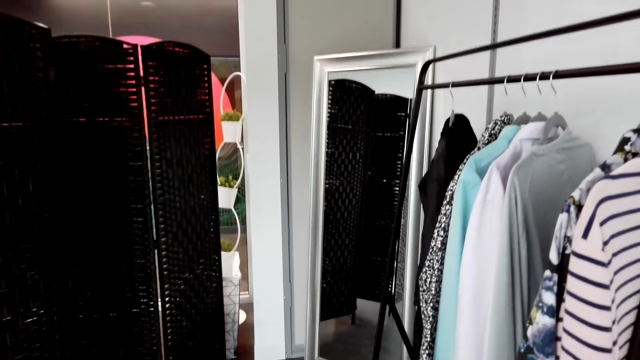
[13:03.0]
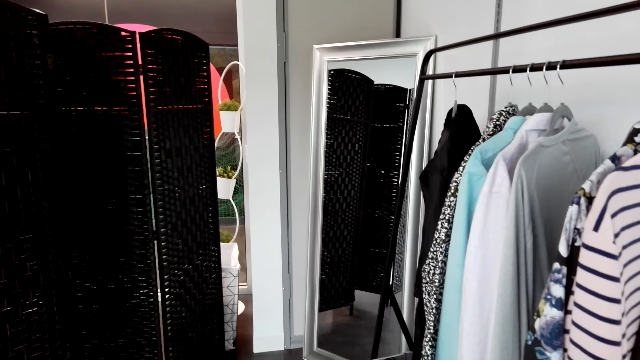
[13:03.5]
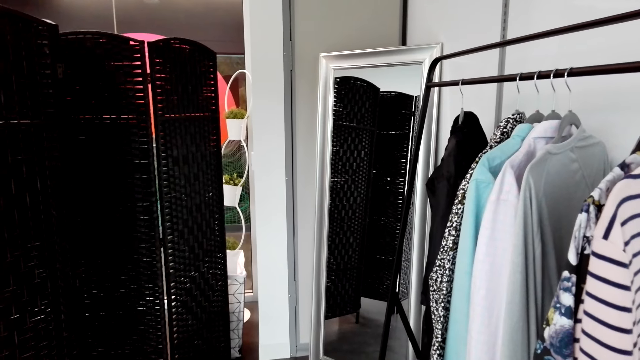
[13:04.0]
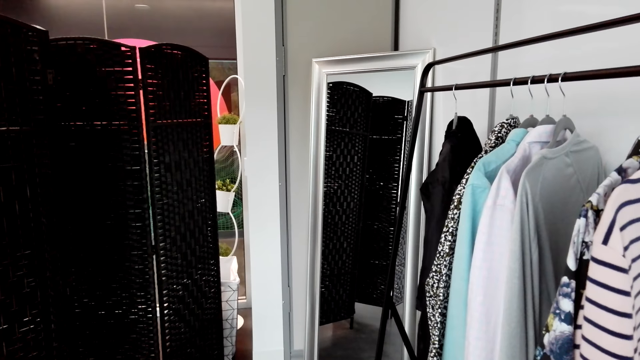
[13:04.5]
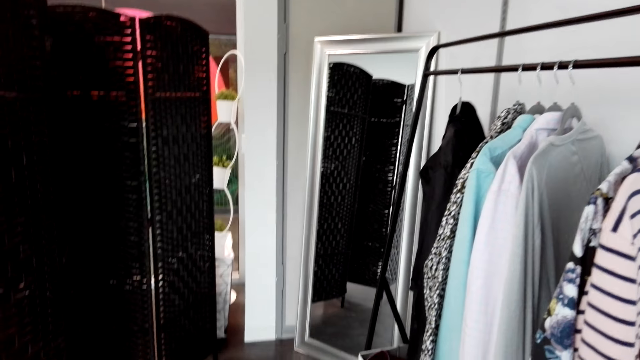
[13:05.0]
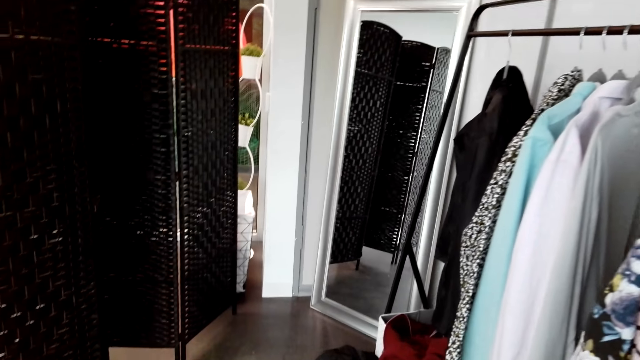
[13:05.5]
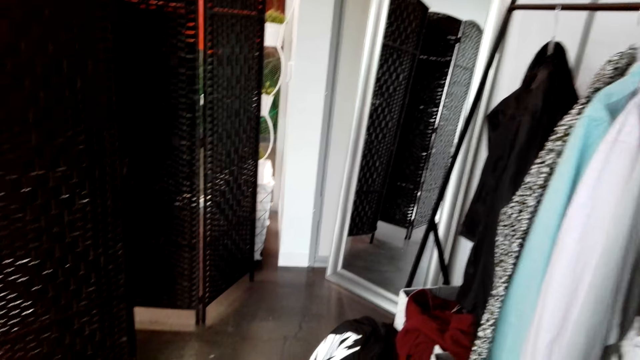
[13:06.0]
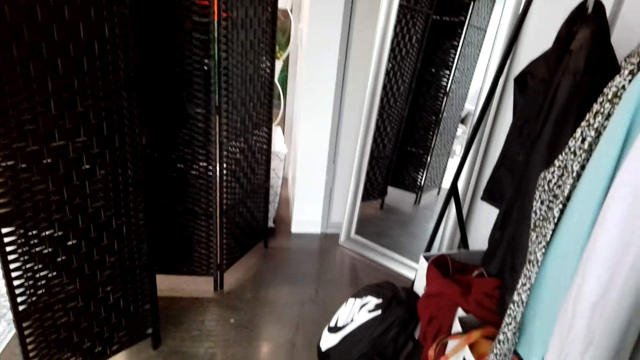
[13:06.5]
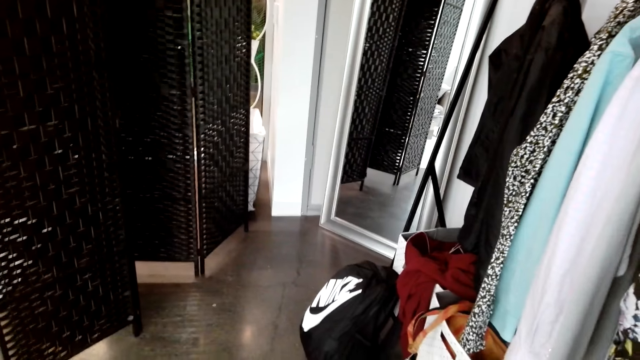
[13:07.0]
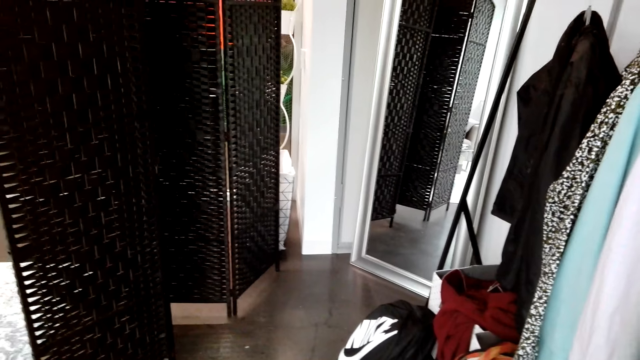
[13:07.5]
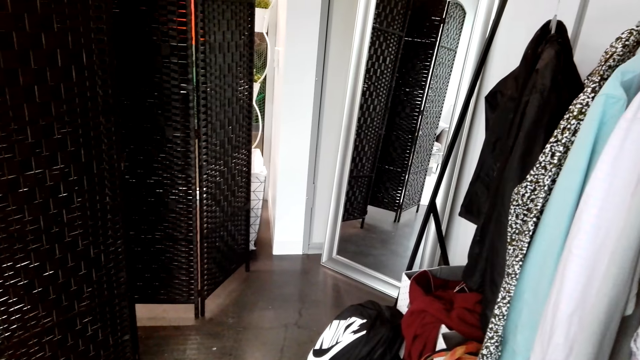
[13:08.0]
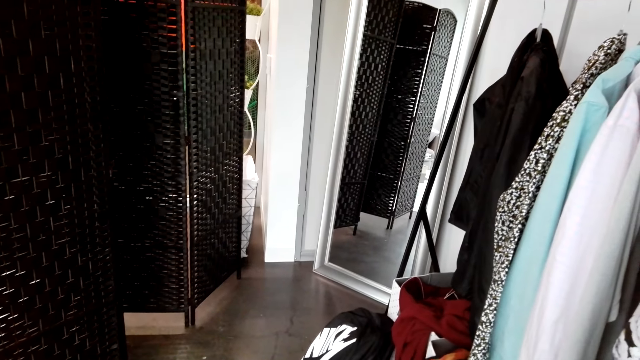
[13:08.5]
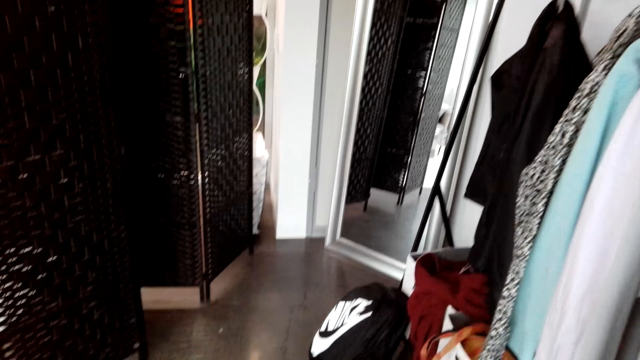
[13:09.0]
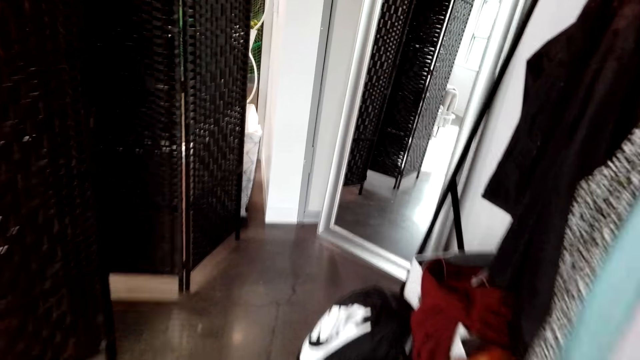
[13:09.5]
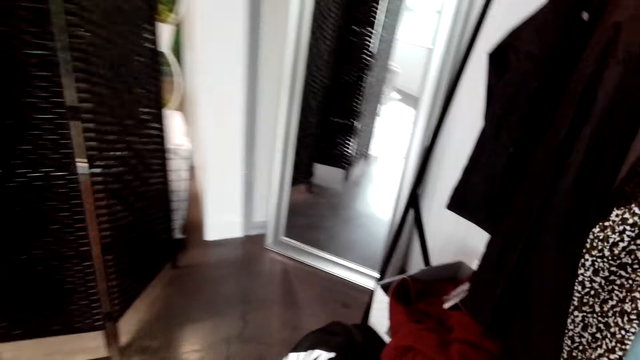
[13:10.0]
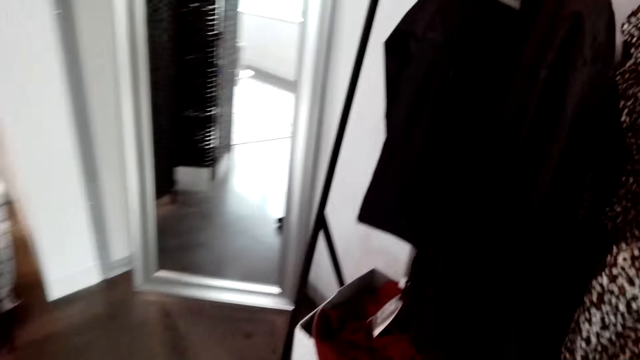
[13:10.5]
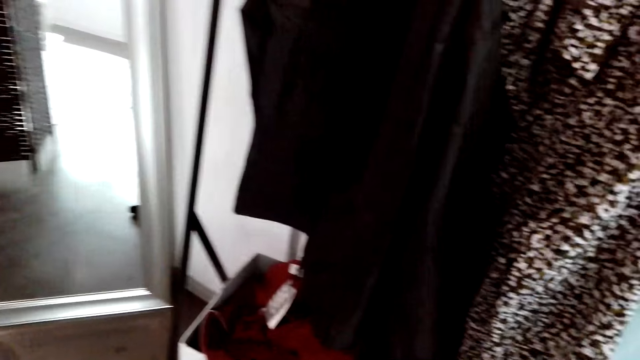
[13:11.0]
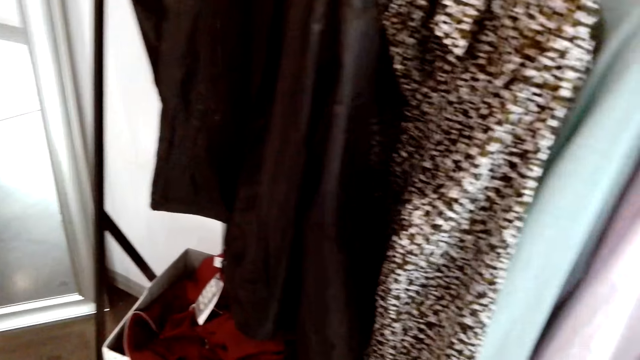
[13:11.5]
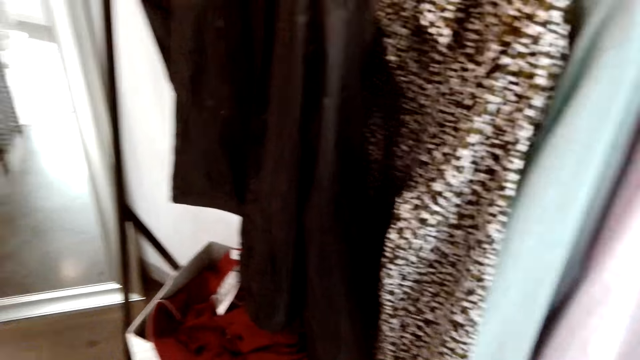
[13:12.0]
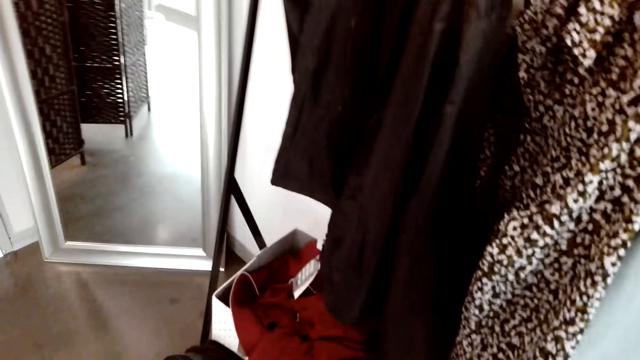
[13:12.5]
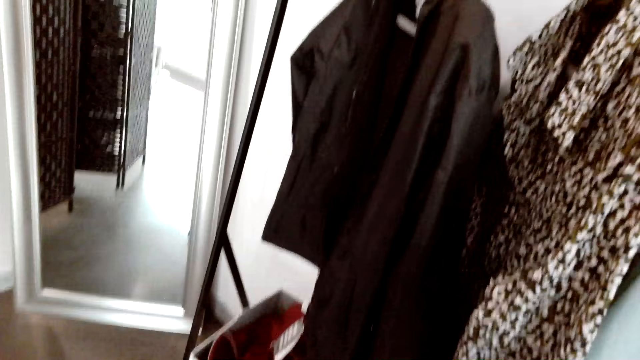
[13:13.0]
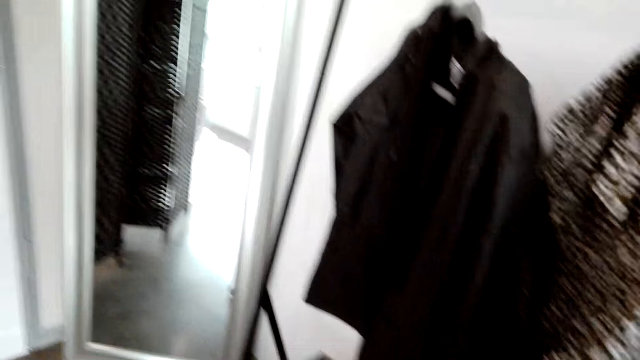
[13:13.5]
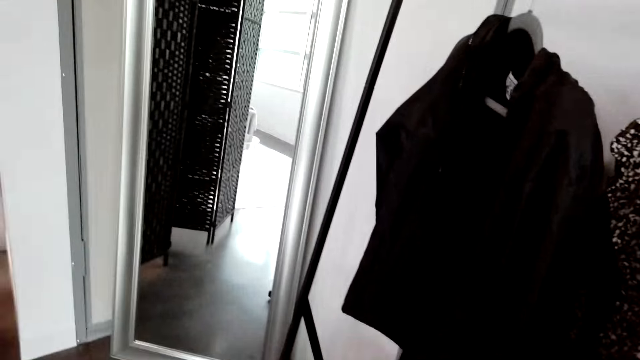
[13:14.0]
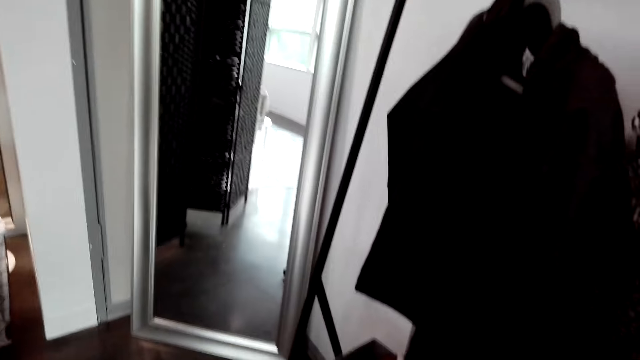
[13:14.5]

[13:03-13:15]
The camera wearer converses. They stare at the wardrobe.

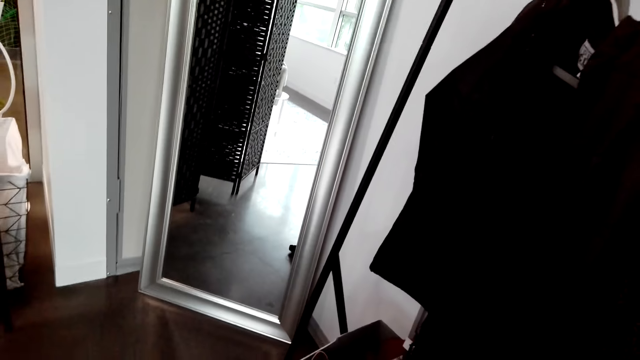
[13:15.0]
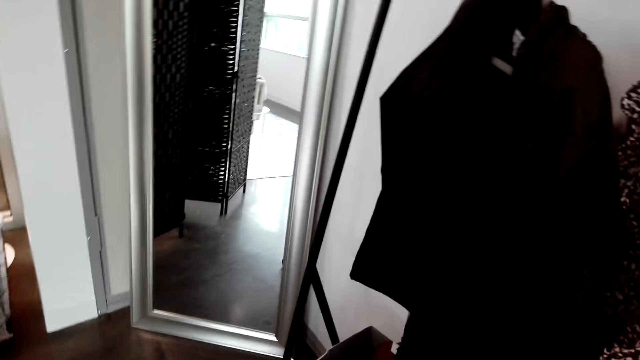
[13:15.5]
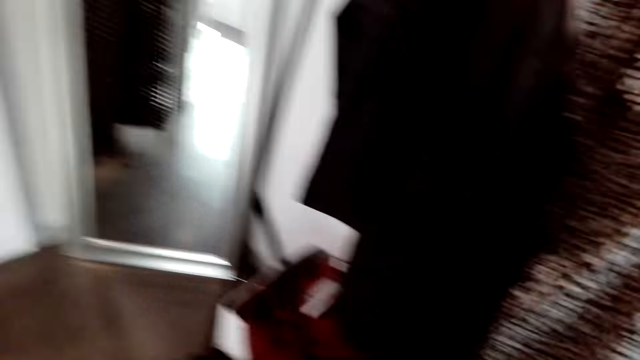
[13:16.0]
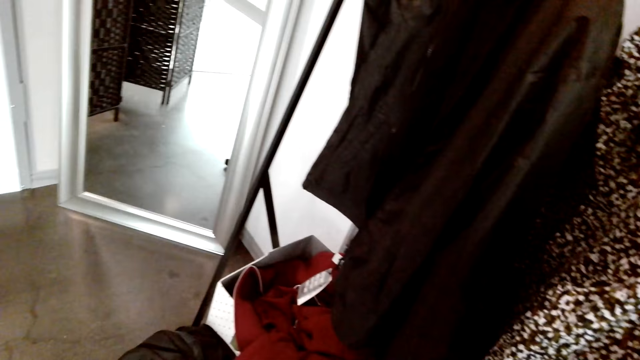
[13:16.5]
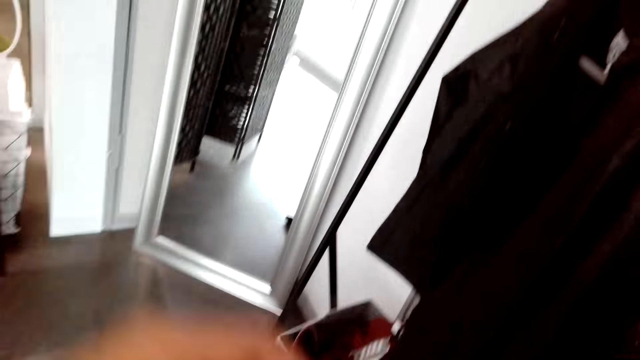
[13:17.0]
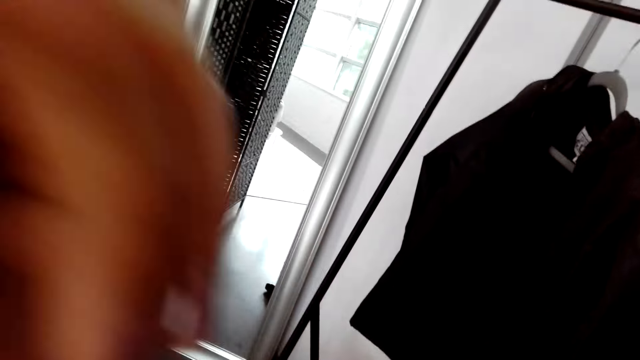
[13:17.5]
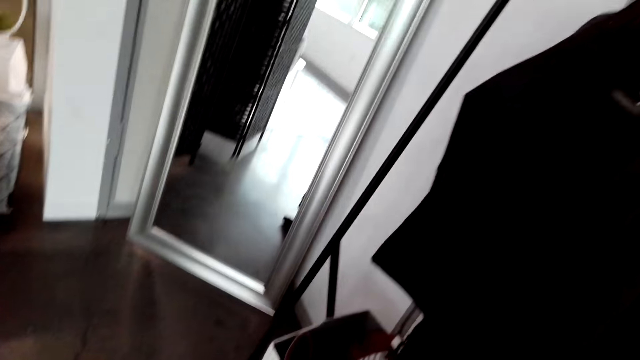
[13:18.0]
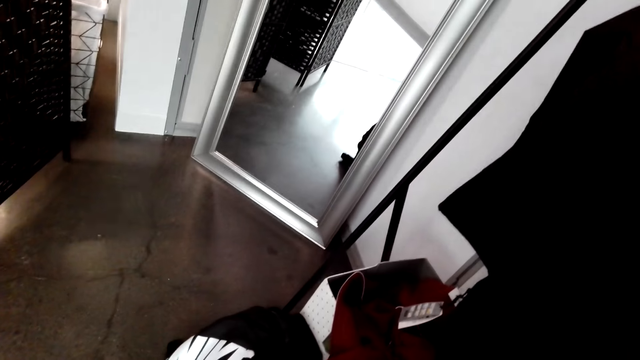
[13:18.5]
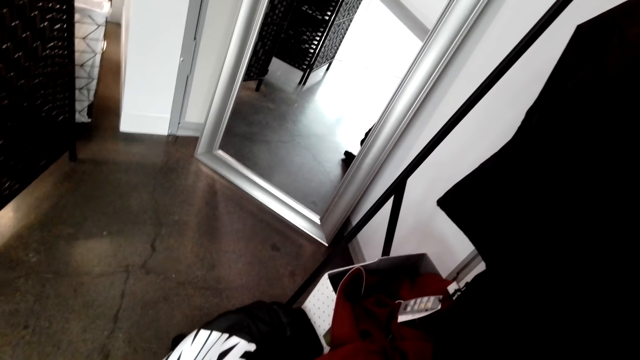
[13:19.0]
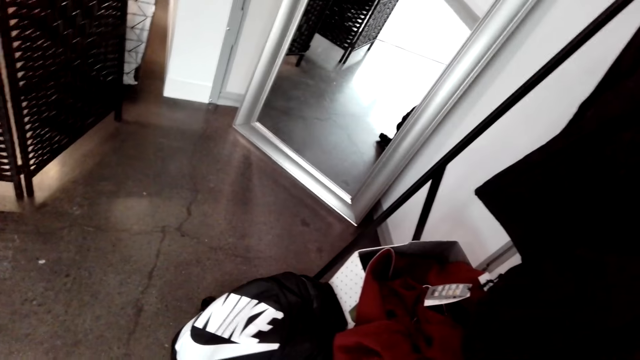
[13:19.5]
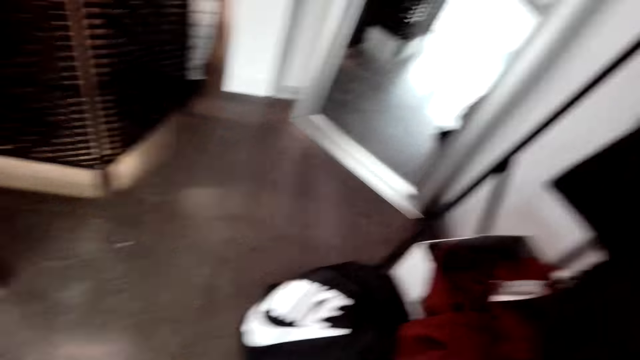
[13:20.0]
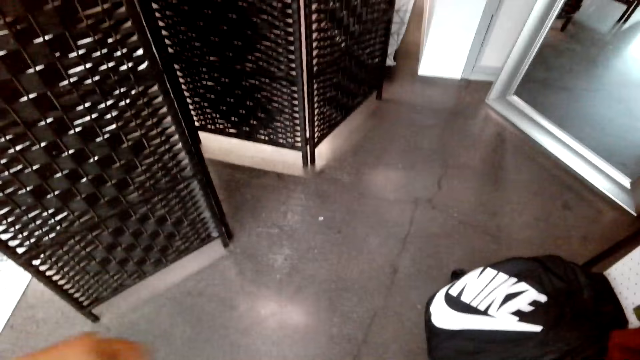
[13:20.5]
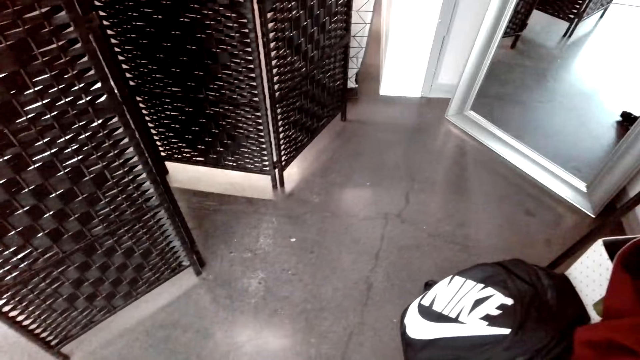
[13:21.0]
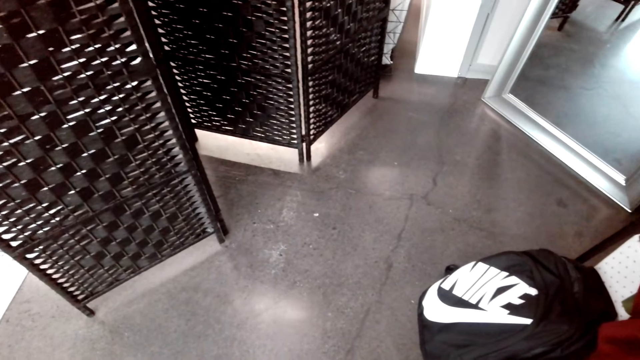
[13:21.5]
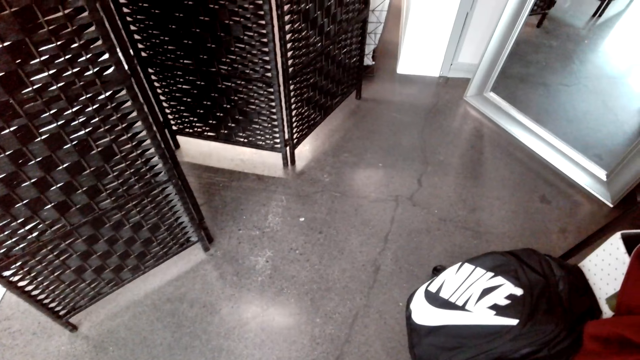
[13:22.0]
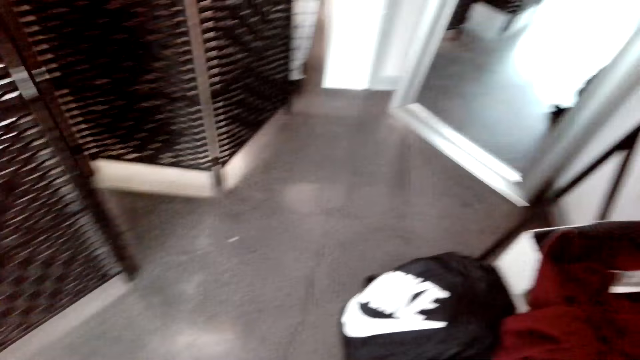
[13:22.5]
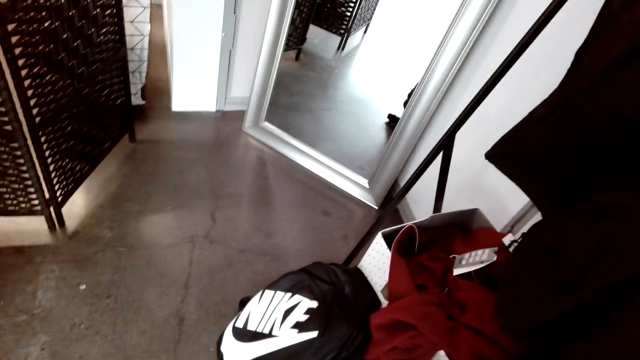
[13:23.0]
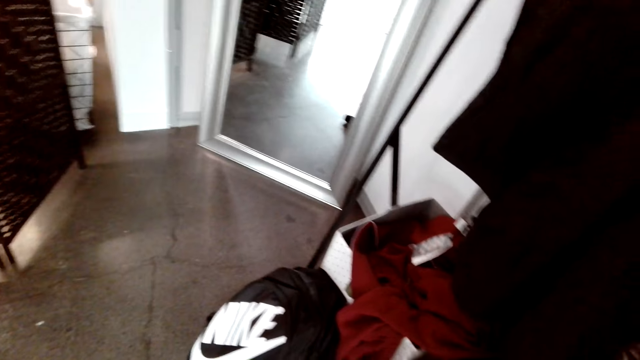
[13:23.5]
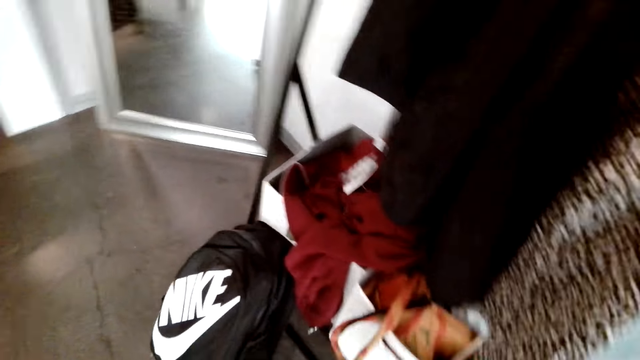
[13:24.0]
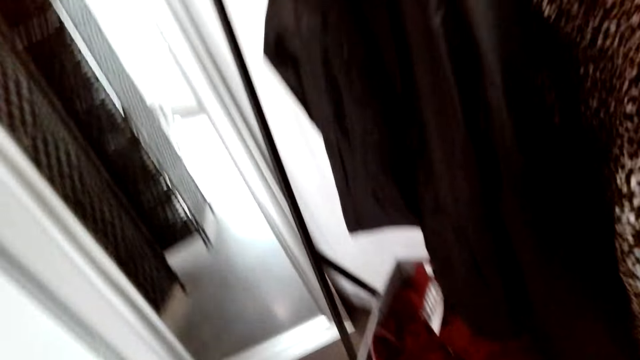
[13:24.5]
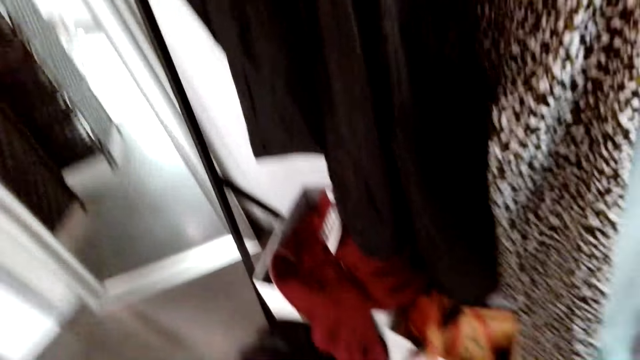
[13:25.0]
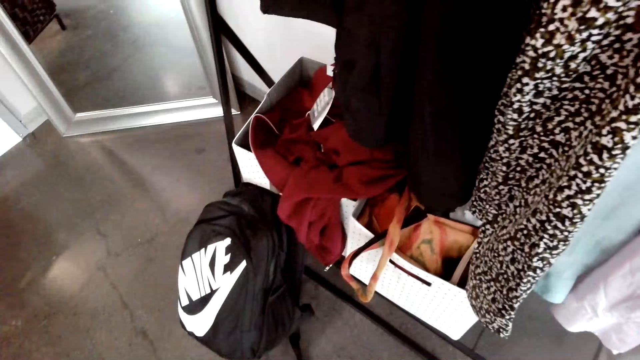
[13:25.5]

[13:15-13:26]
The camera wearer does something.
